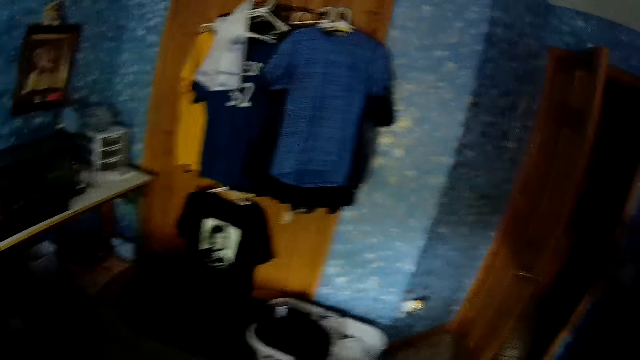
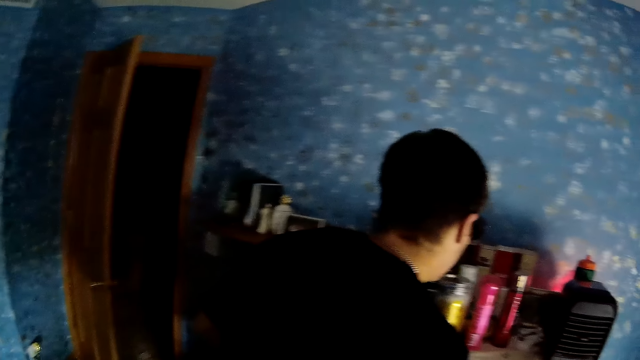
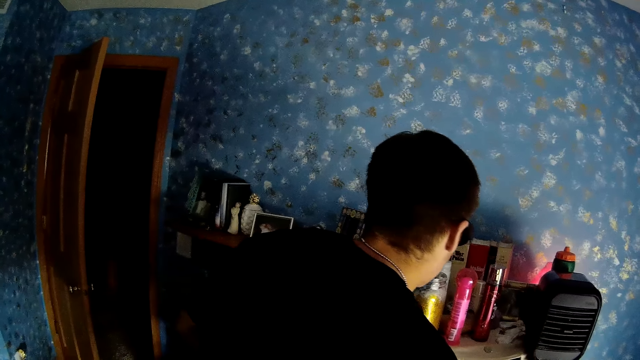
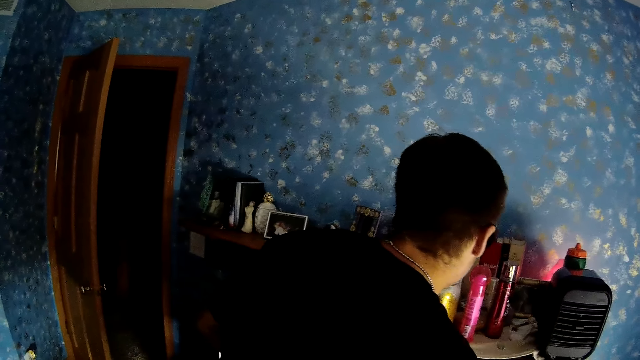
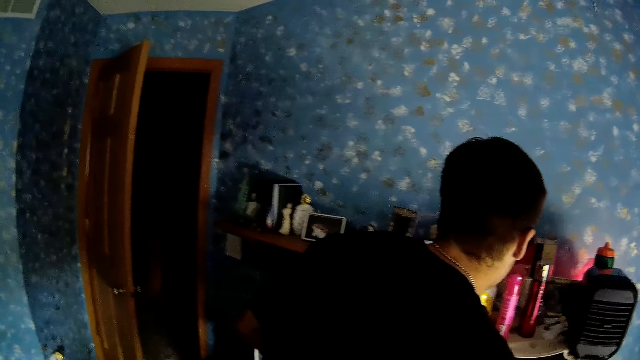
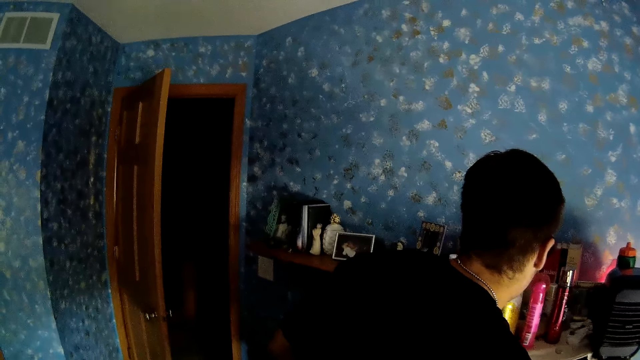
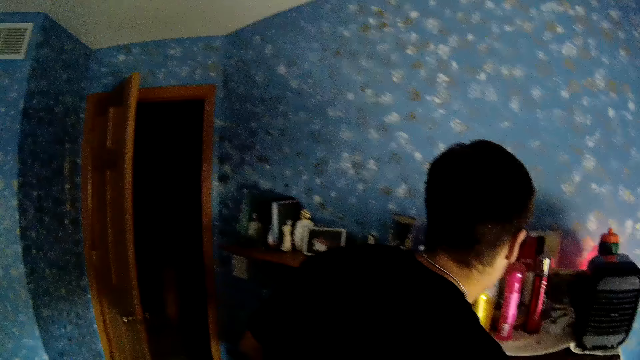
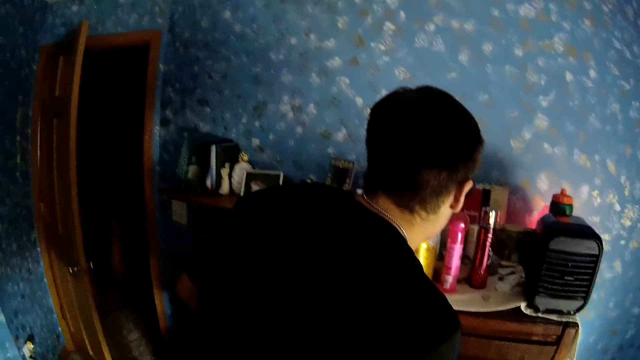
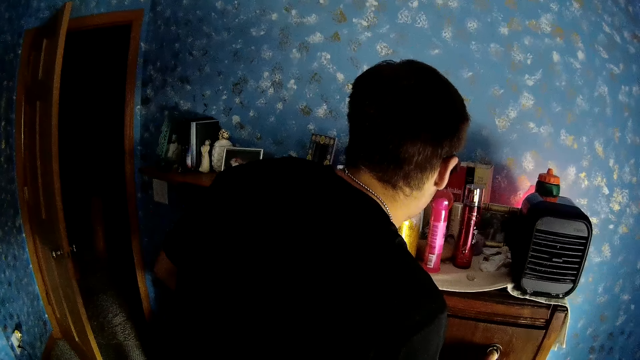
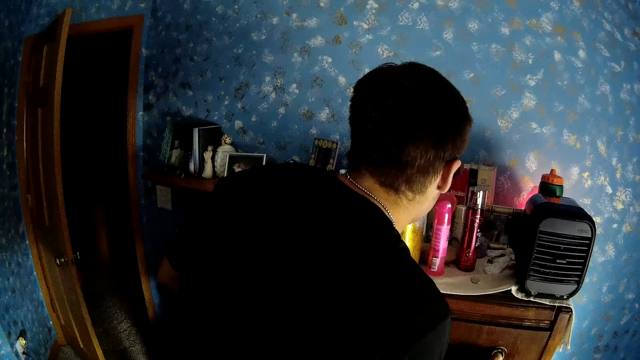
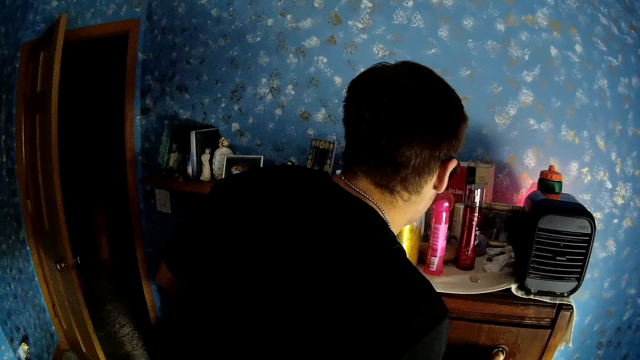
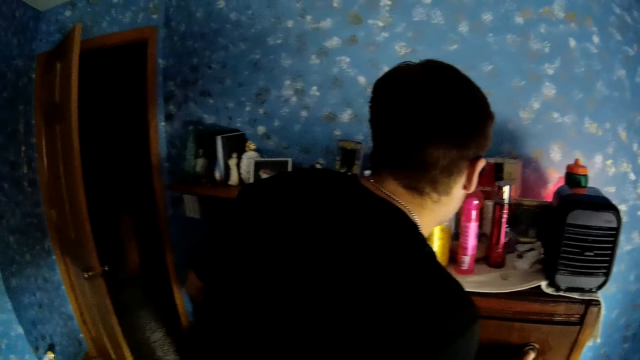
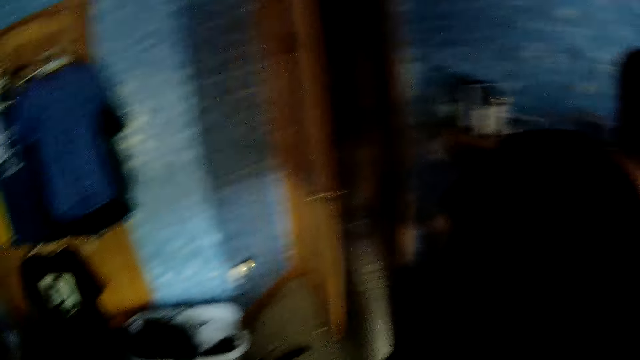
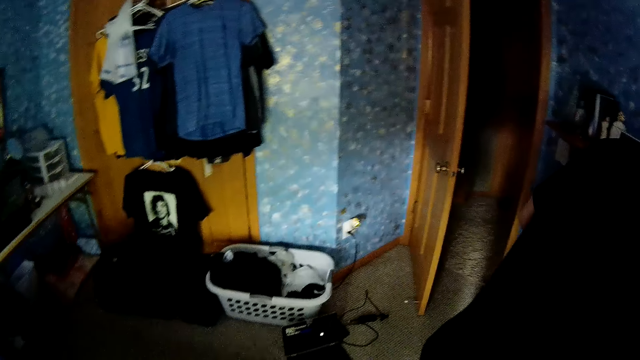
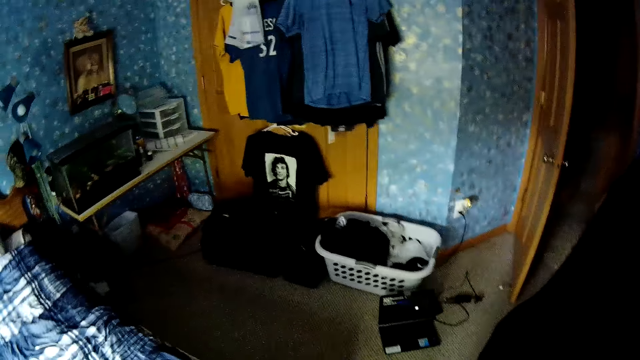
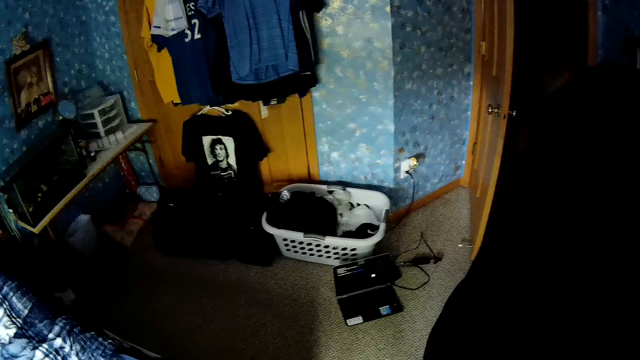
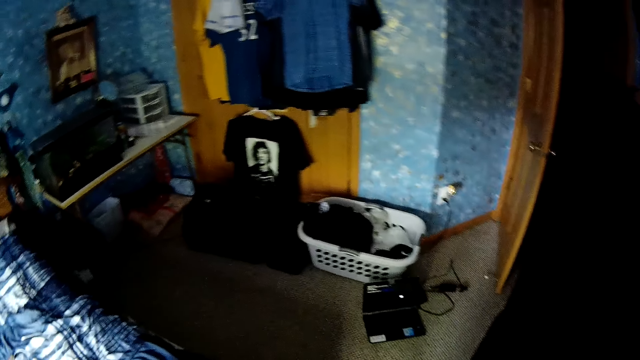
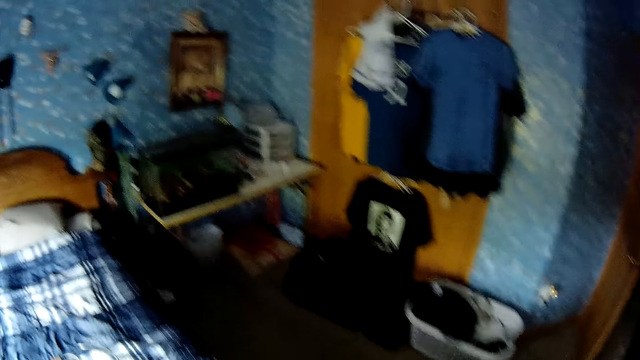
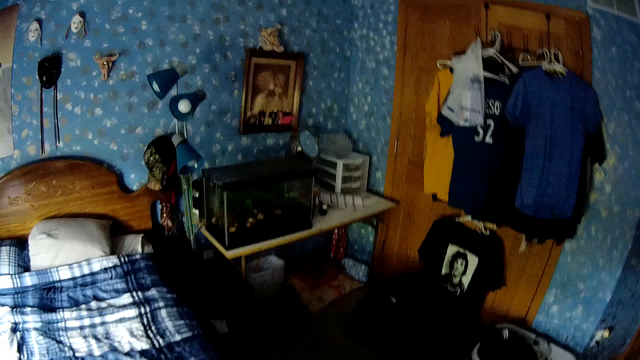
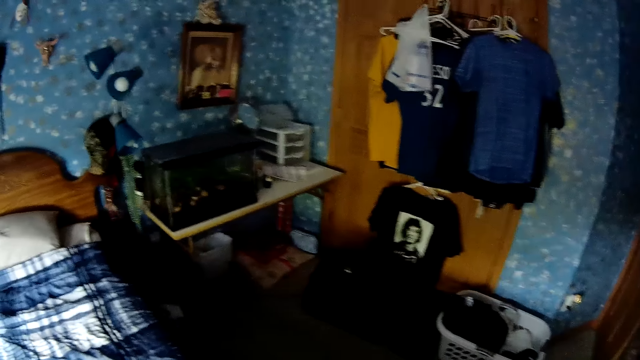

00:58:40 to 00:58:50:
The camera wearer looks around. They look at a person. They look around the room.

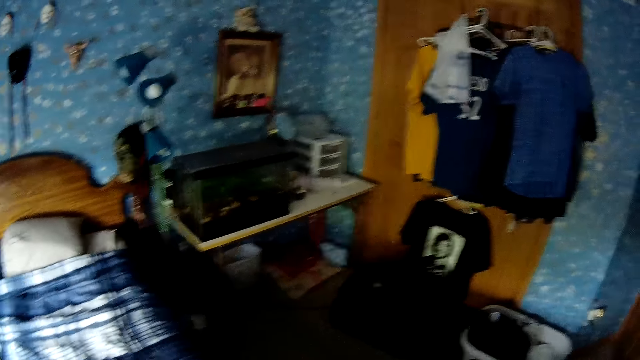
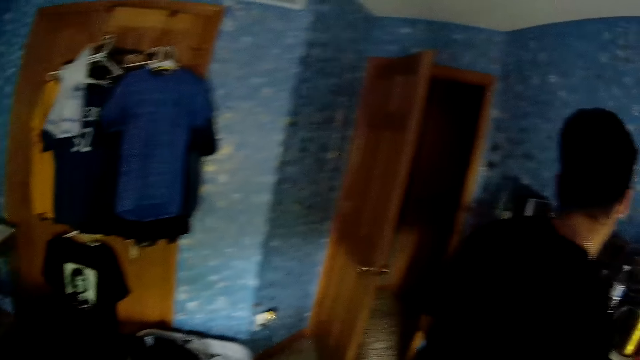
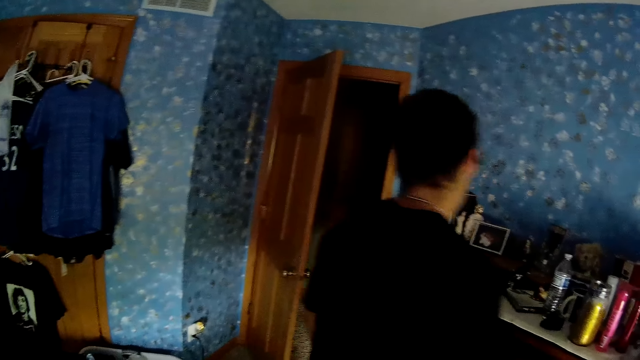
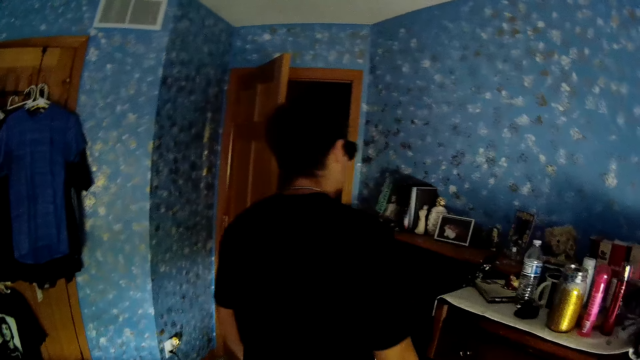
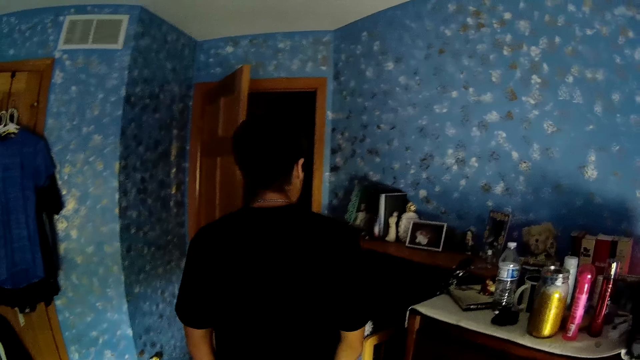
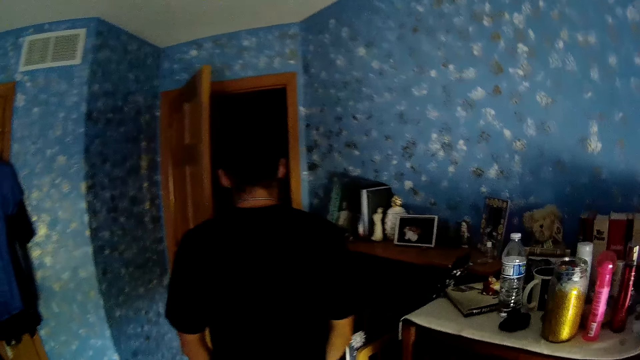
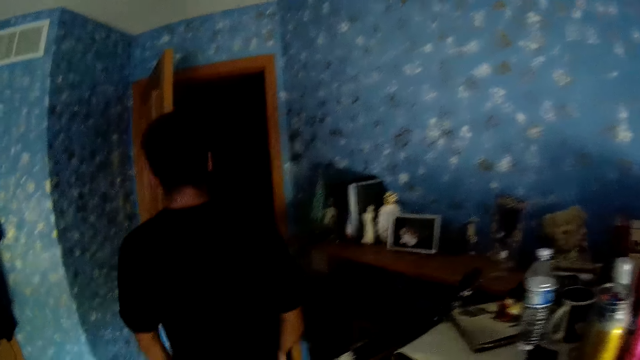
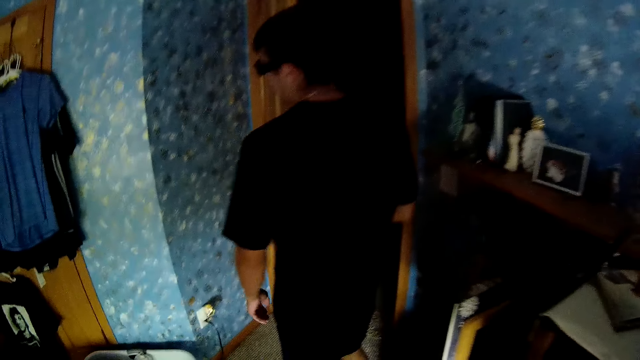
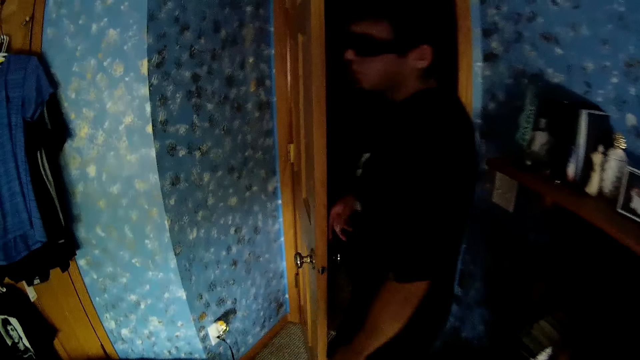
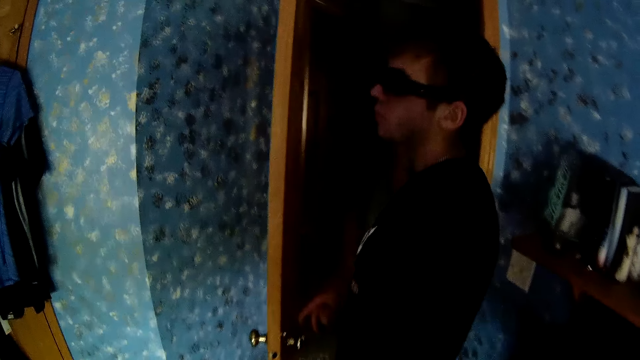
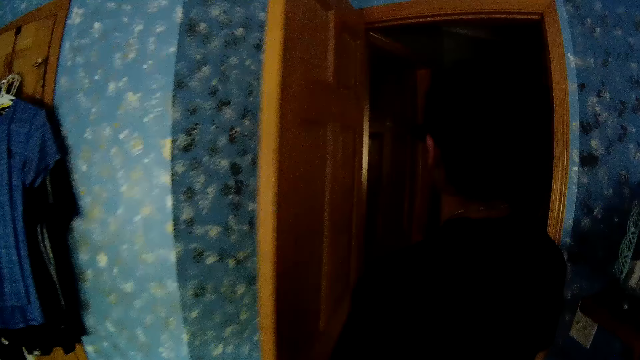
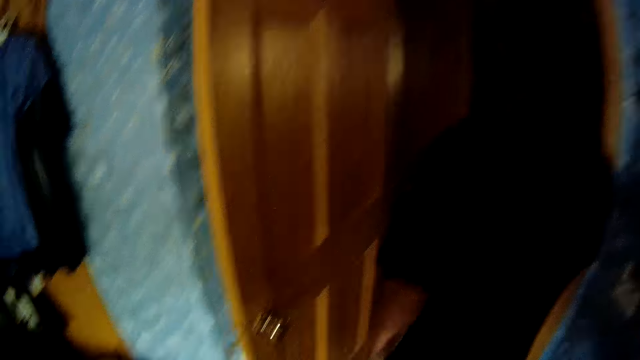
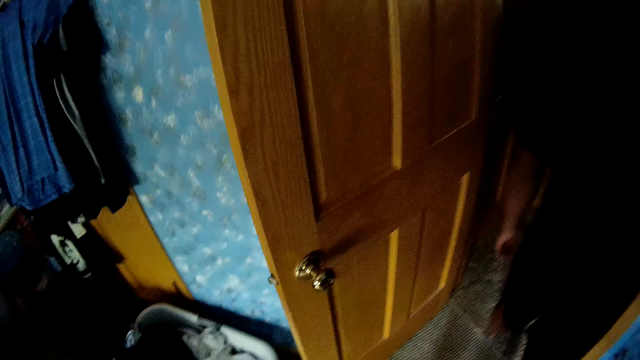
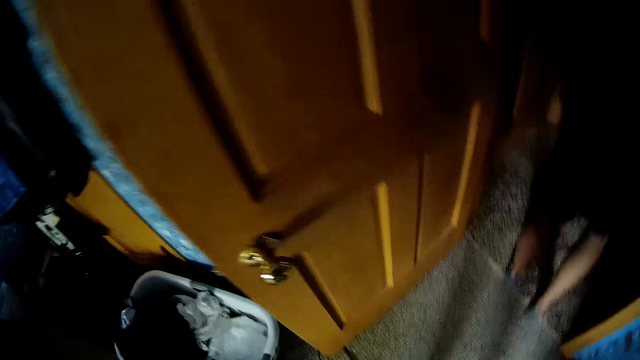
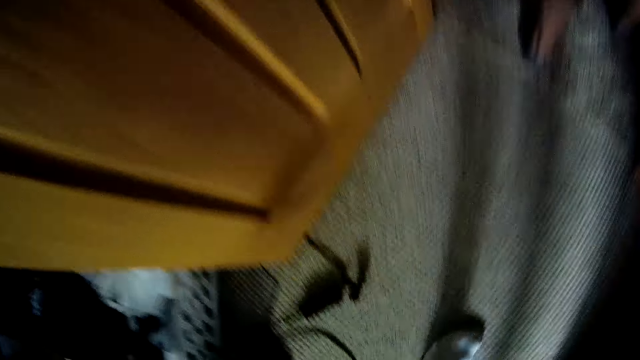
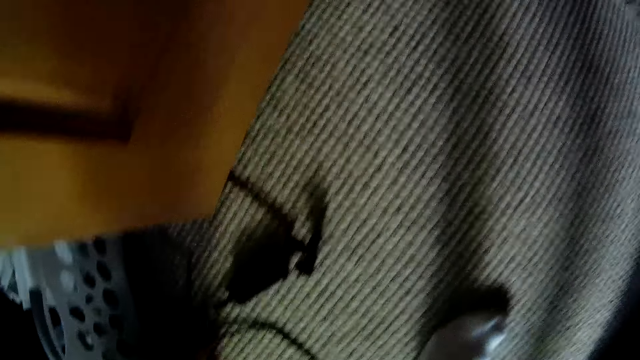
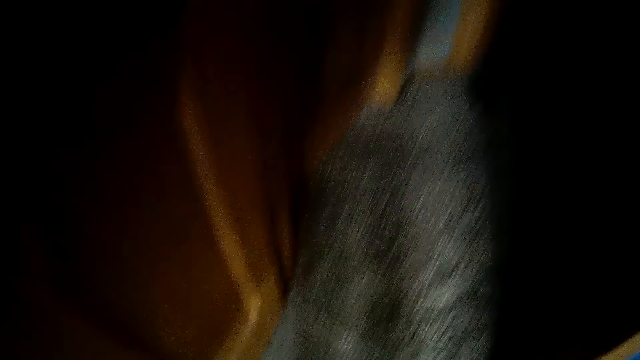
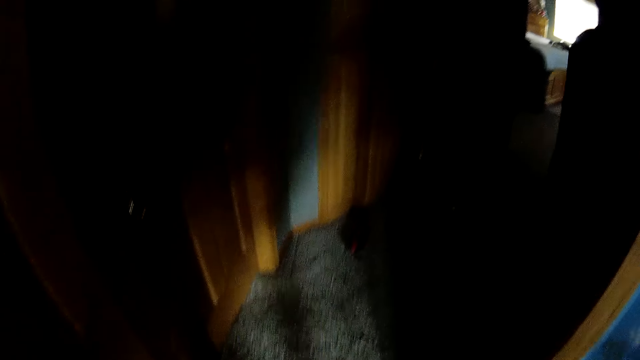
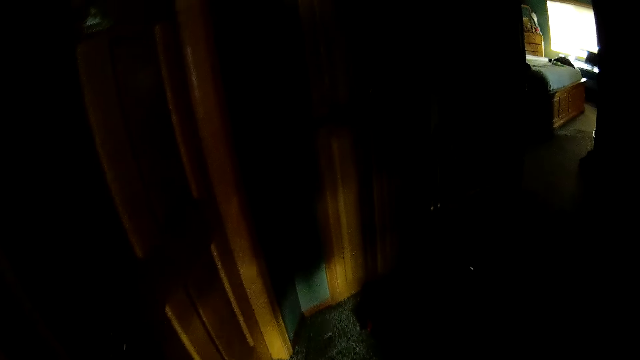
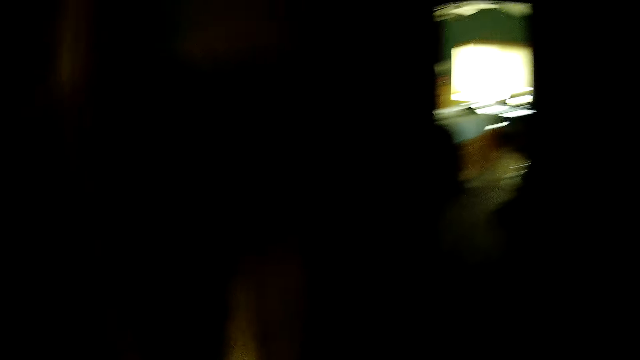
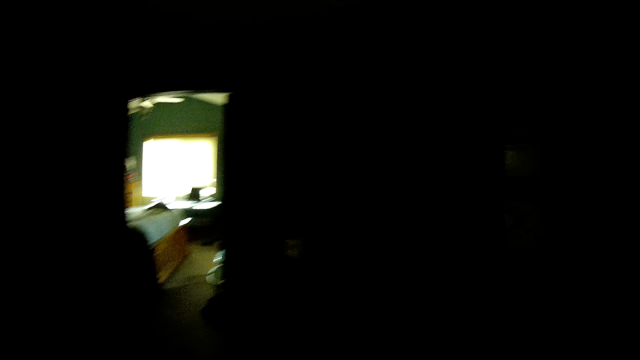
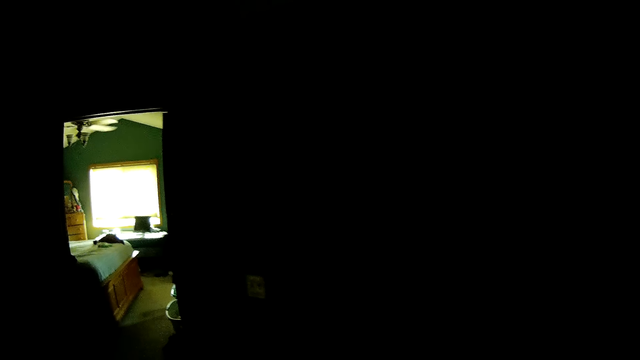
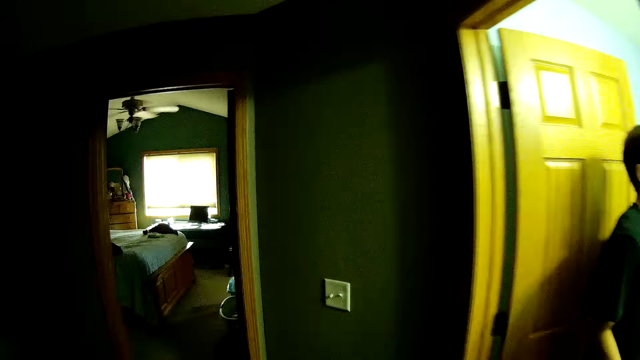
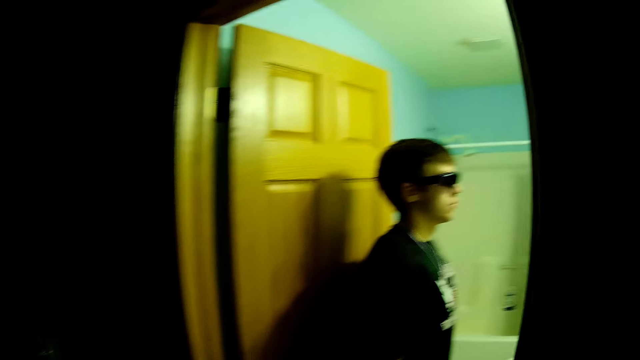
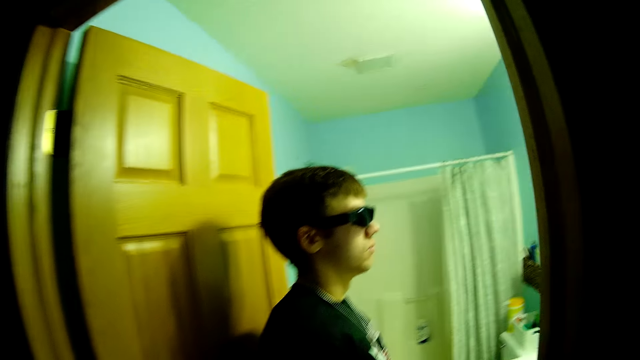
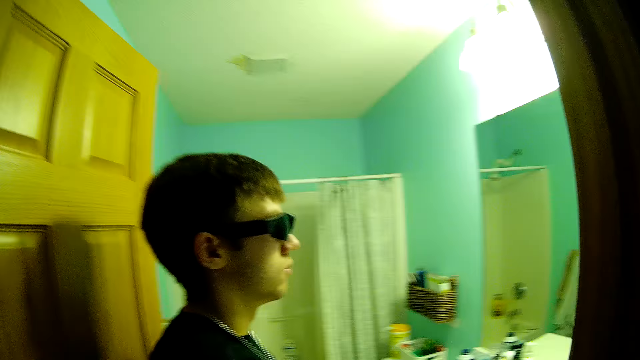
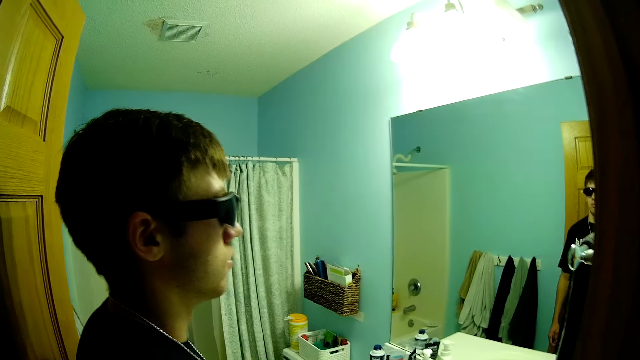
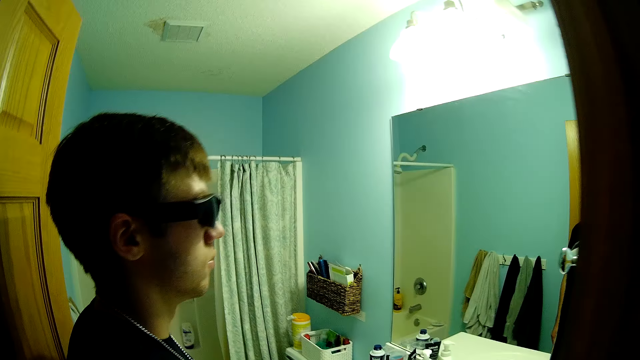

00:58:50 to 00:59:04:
The camera wearer interacts with a person. They walk around. The person walks out of the bedroom. The camera wearer bends down, picks up something, and walks around. They walk out of the room. The person switches on the lights and walks to the bathroom. The camera wearer looks at the person. The person looks at himself in the mirror.
